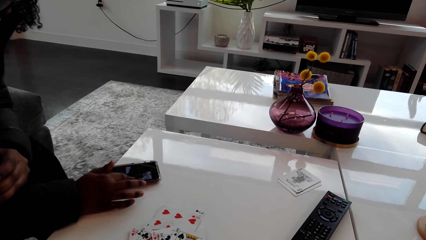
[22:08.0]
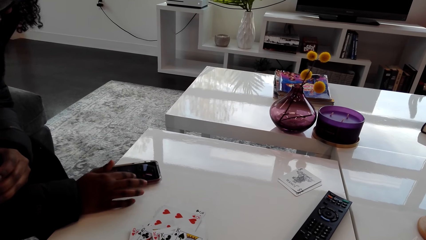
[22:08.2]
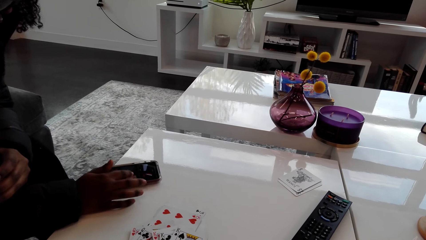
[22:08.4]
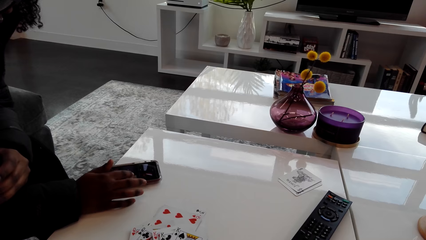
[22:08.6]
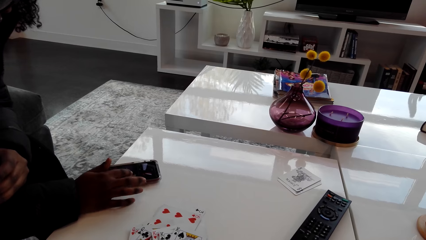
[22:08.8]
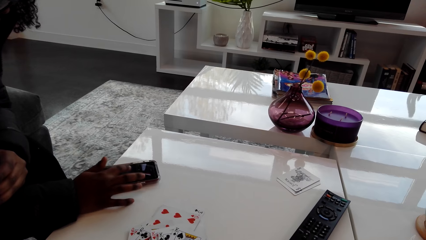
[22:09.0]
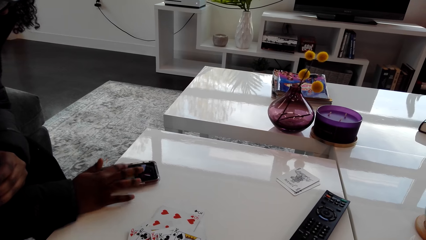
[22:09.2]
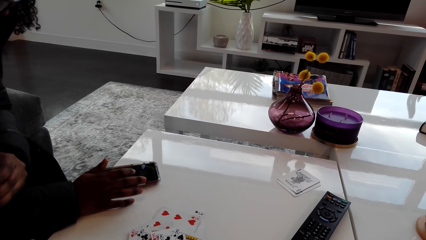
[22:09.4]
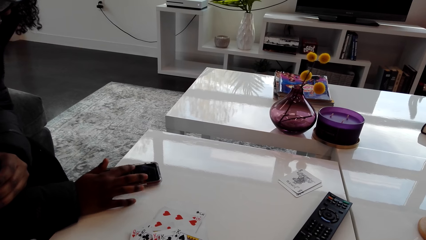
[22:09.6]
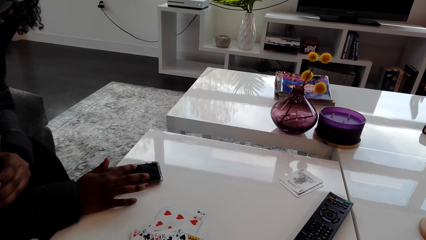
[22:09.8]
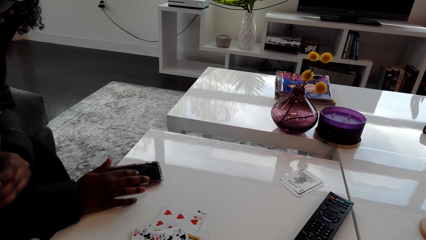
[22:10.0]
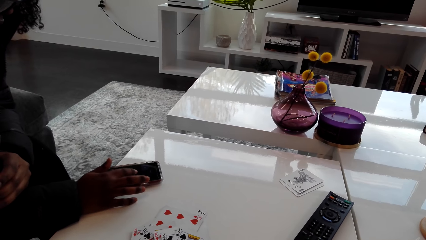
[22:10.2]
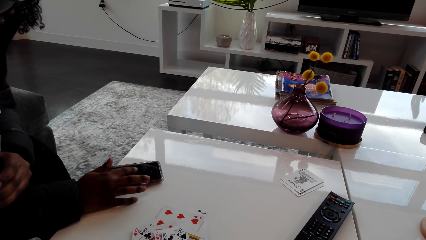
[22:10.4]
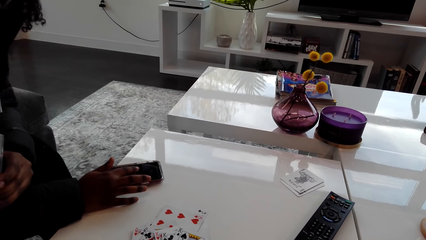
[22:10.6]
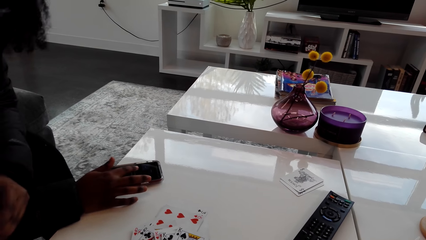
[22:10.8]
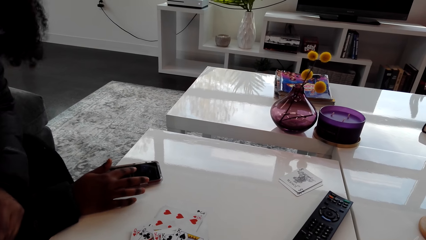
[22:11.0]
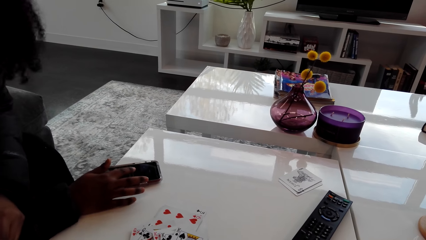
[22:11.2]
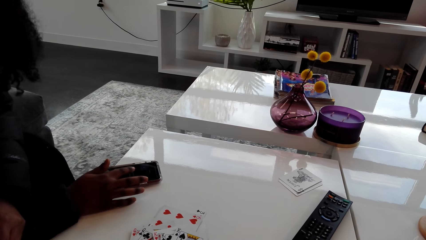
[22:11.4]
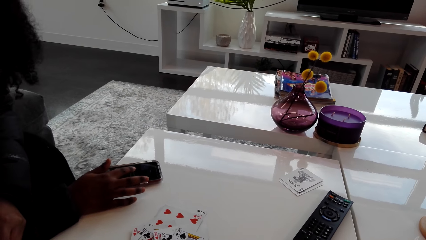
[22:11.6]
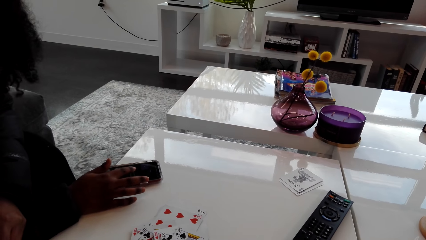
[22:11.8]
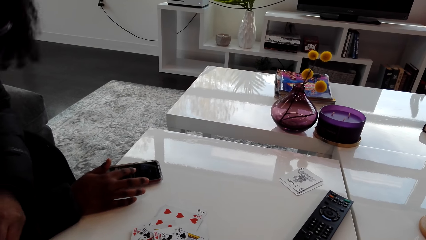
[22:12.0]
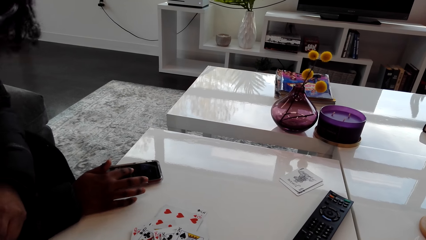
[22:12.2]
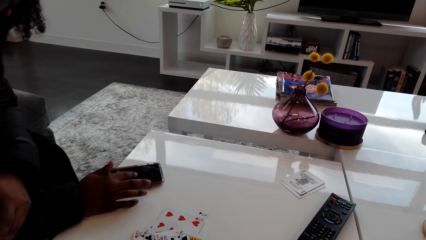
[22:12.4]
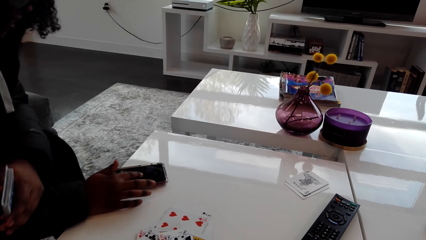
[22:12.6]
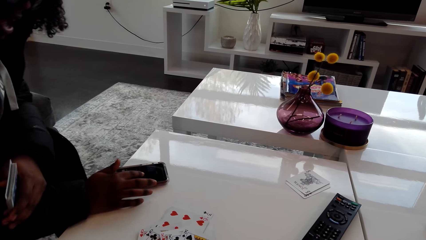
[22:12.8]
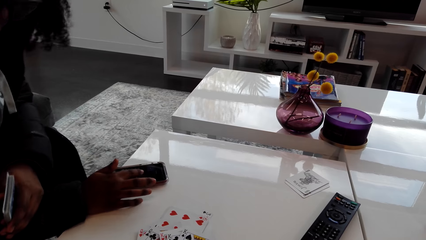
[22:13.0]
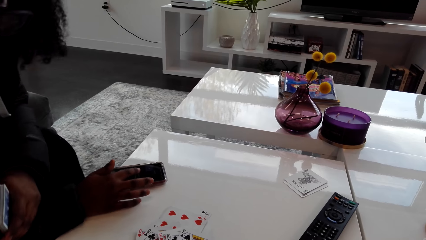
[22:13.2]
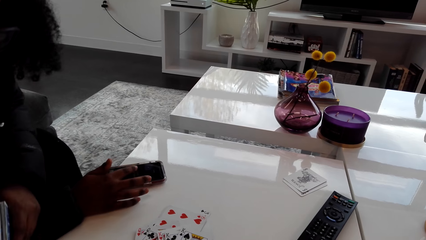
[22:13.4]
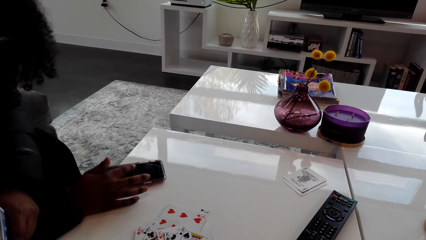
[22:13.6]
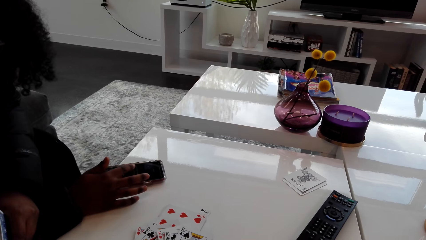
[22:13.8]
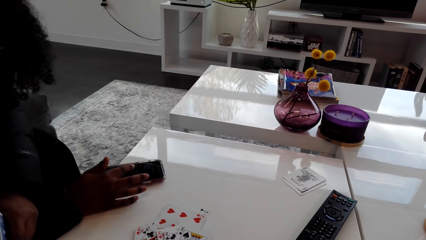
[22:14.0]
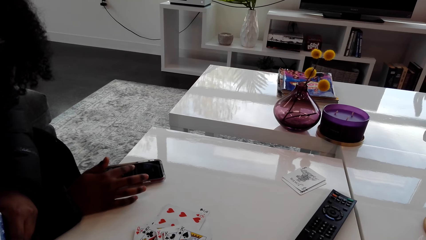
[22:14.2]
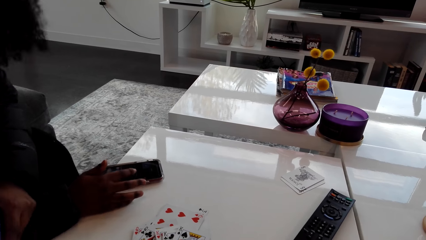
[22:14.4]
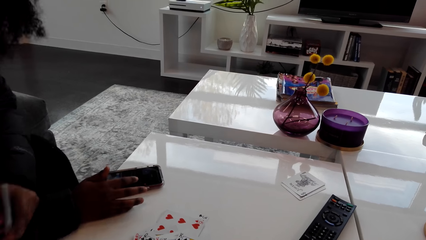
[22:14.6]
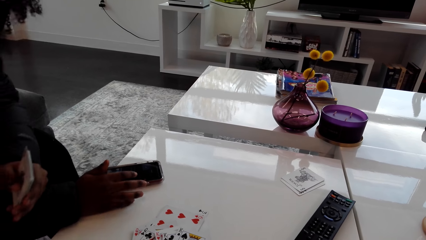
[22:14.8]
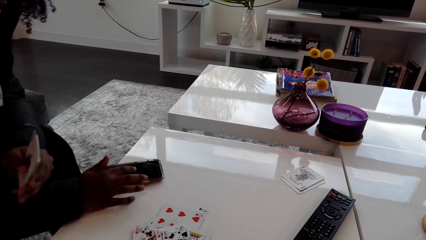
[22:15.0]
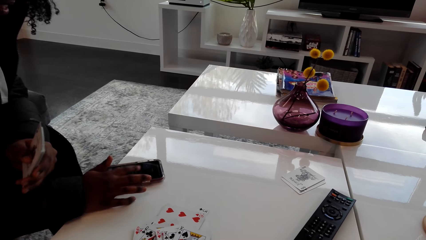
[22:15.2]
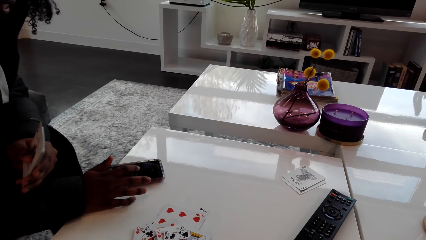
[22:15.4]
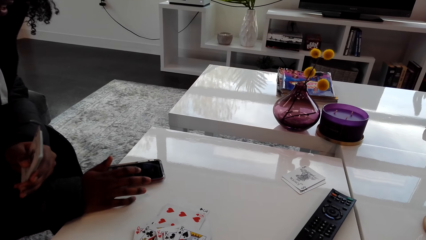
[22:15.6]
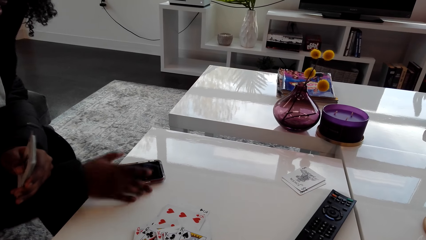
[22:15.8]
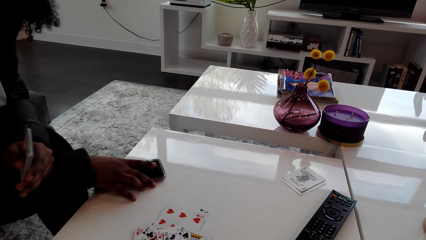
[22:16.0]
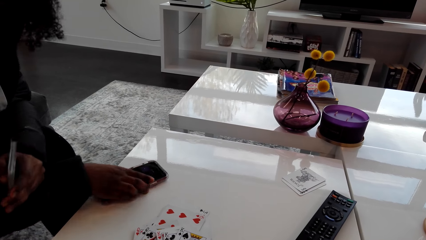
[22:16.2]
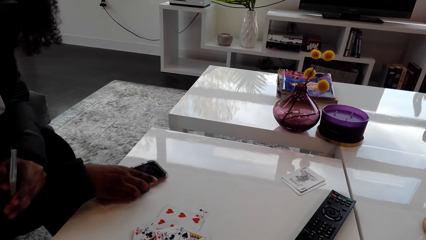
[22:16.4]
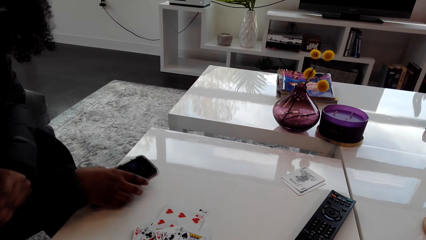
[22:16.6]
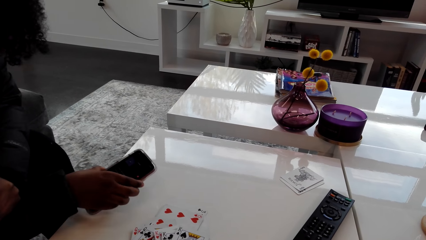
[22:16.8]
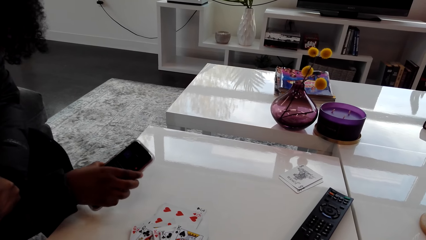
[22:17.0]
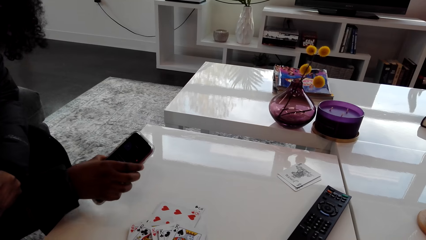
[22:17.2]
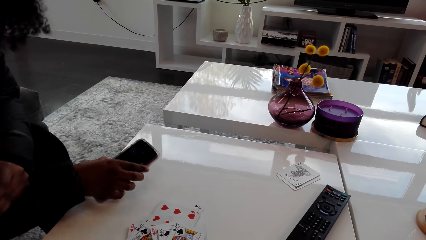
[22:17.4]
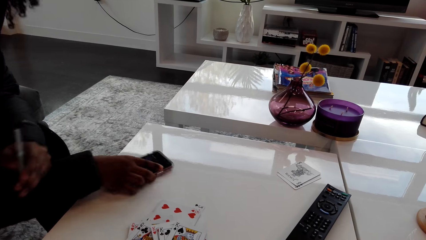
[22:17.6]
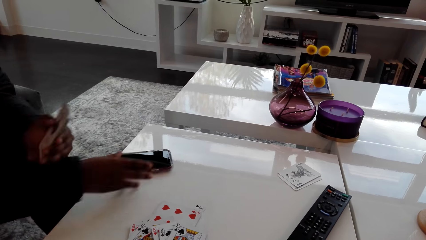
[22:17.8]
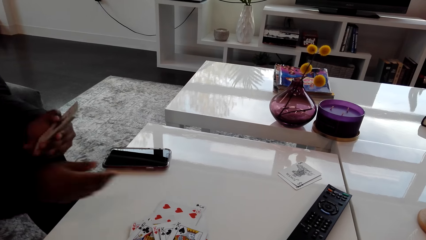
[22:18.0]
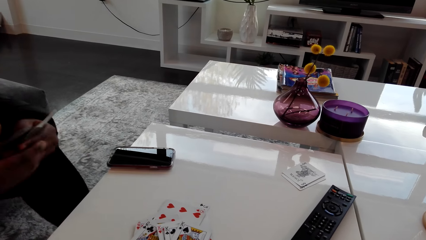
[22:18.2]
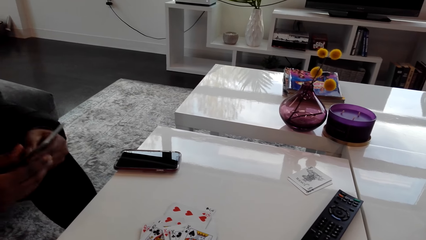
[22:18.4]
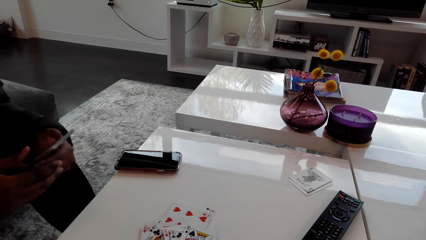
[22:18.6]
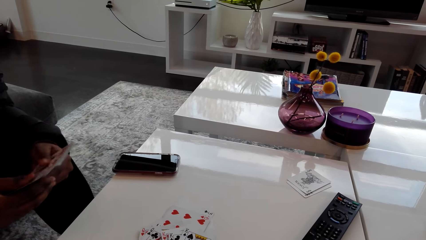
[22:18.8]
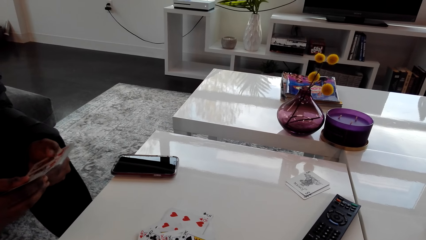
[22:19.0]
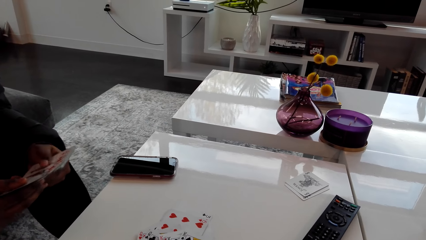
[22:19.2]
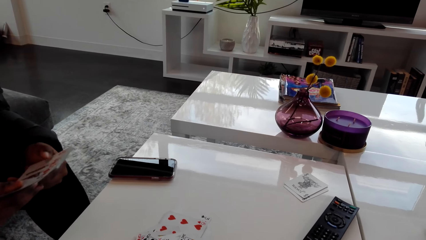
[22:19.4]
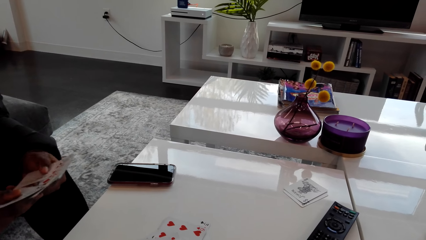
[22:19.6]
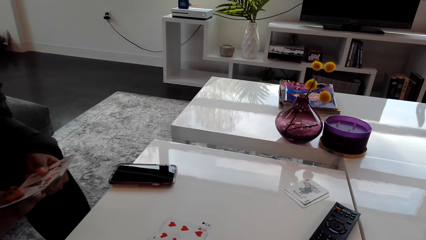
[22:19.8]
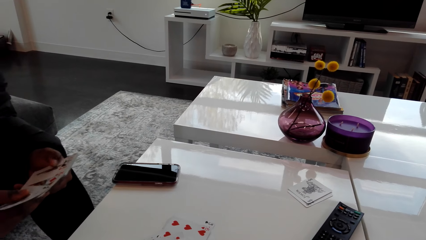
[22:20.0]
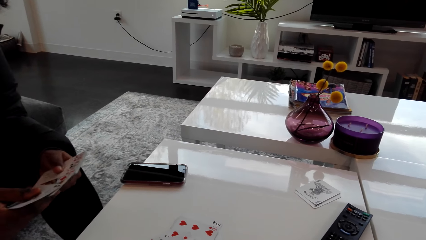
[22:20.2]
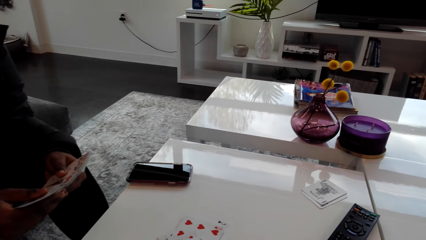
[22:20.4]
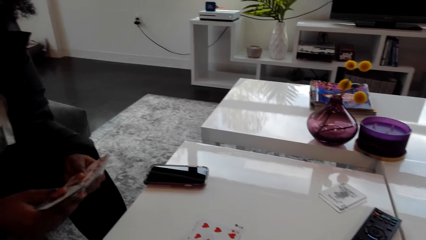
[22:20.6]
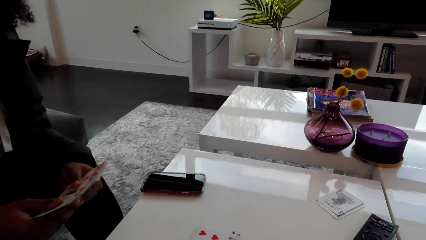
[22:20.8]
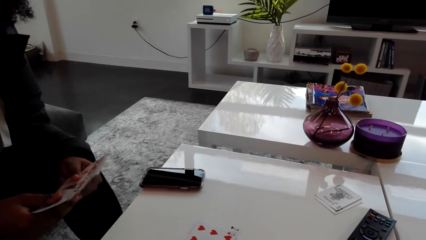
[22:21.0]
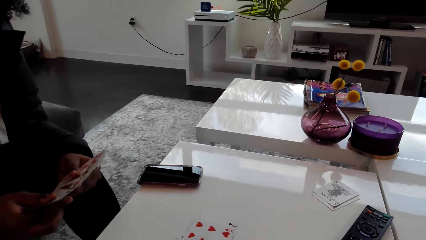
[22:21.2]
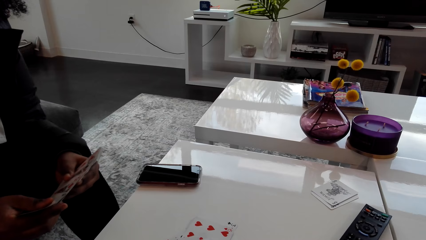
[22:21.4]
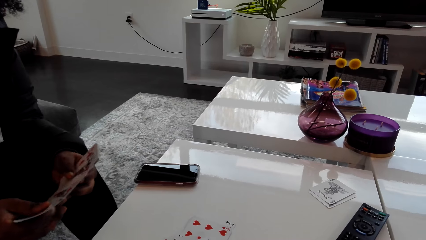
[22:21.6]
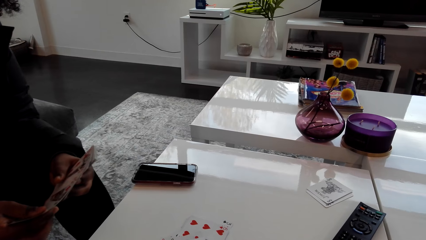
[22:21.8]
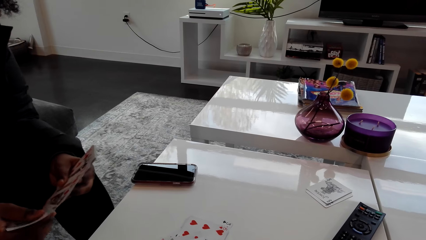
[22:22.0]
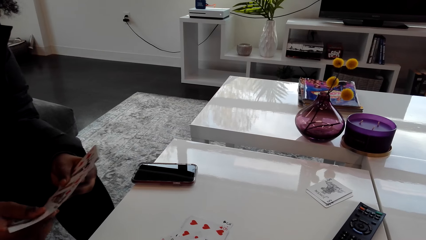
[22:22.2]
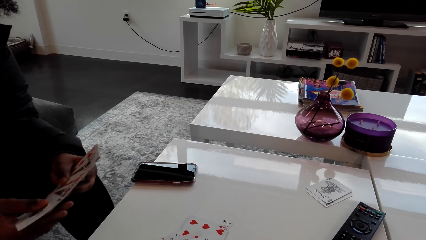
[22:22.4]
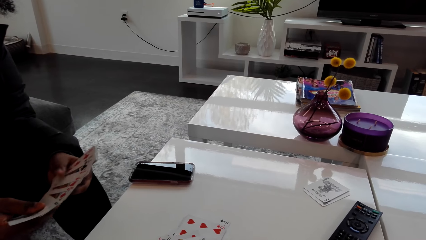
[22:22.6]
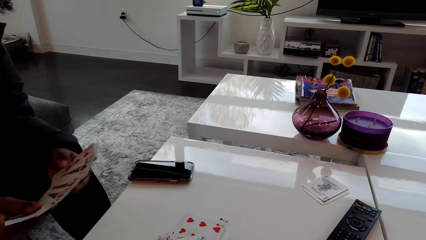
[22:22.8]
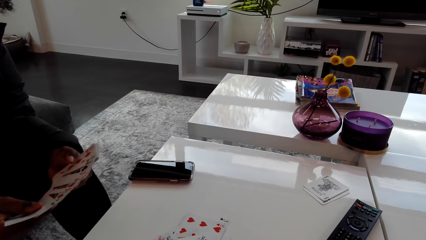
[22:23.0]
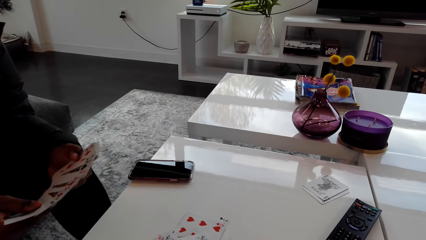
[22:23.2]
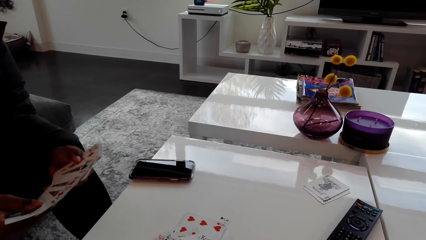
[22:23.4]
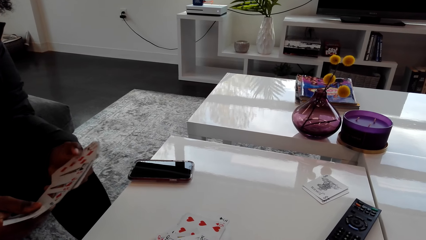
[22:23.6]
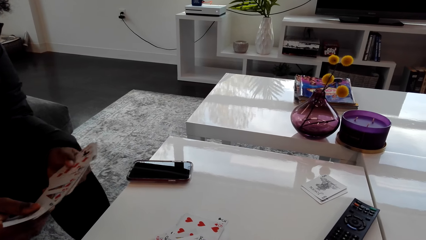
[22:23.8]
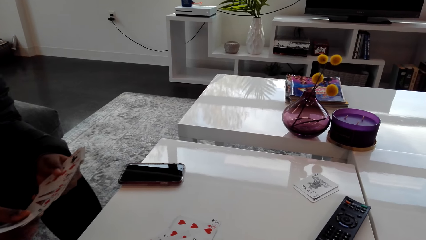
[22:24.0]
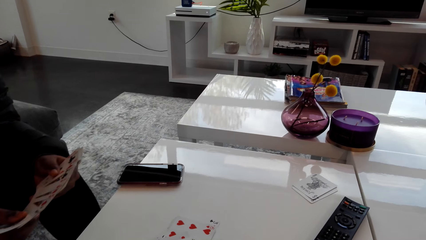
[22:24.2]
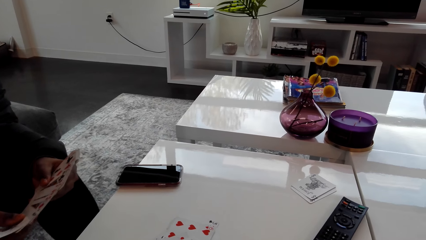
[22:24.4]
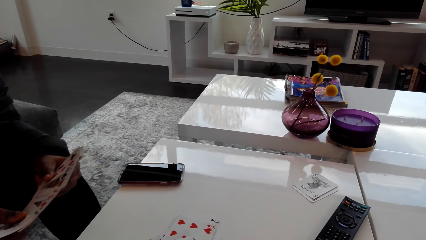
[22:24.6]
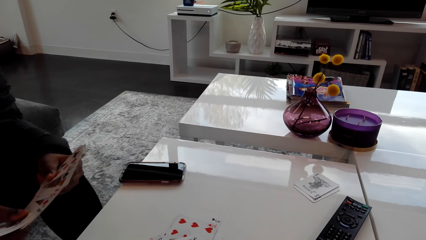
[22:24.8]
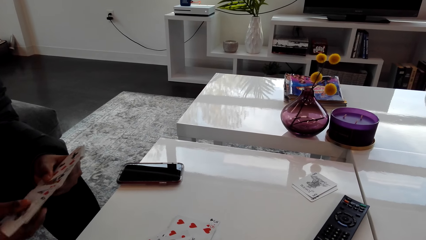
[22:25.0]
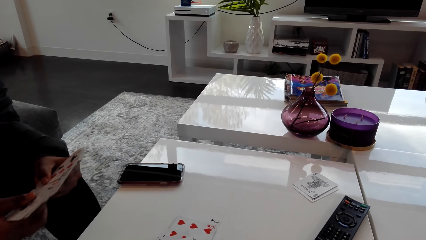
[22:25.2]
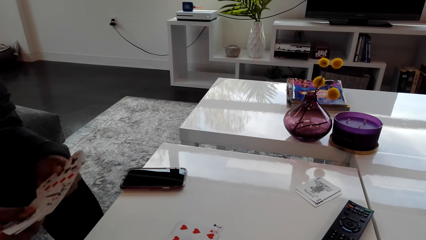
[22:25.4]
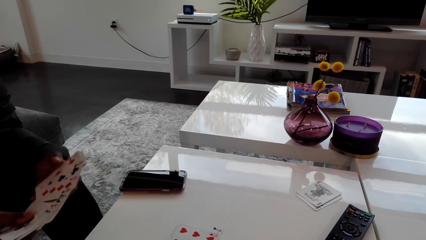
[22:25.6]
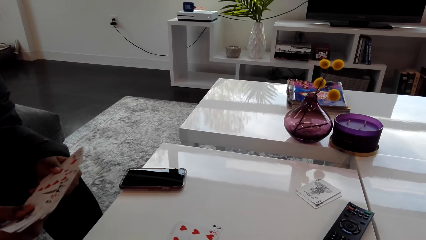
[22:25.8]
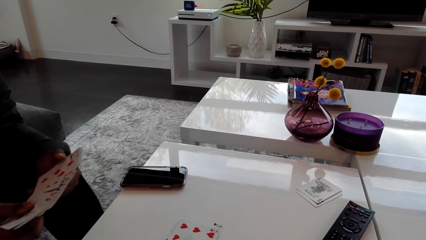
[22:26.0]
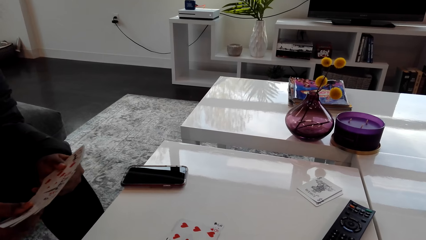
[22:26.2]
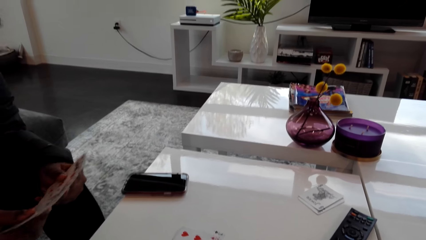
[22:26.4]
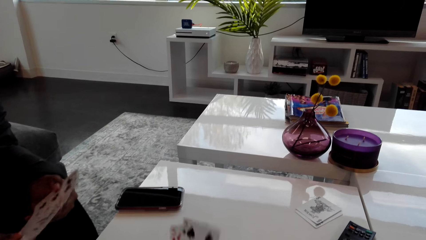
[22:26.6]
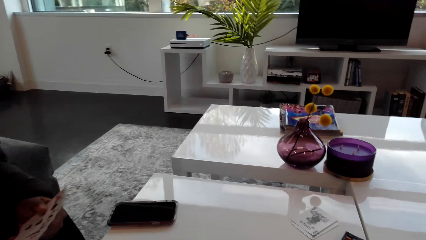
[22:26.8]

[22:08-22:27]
A person holds the phone. The person puts the phone down and arranges the cards. The person shuffles the cards.
